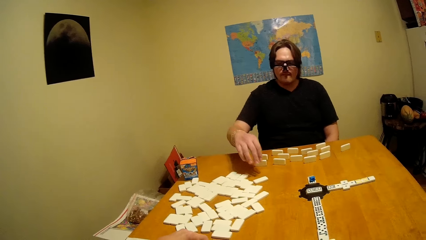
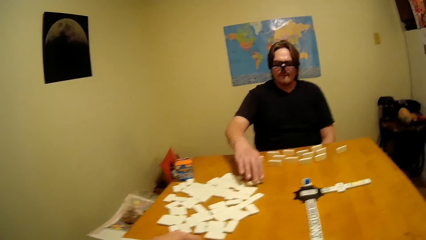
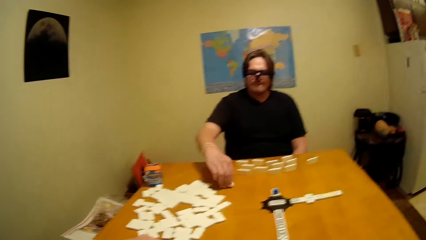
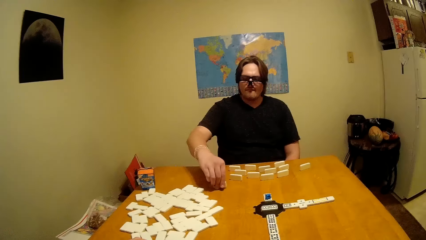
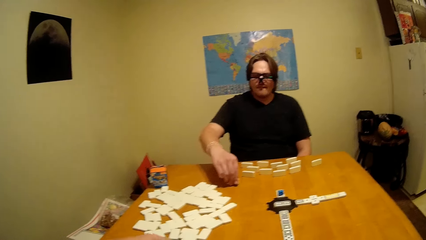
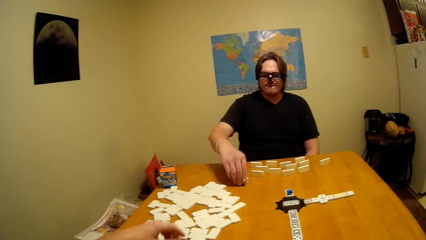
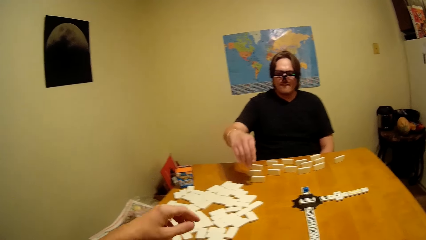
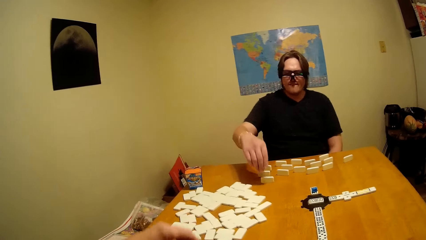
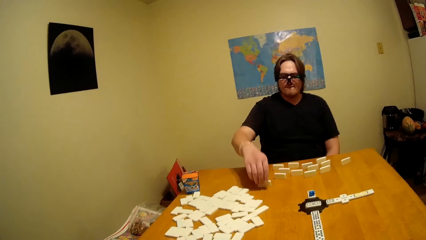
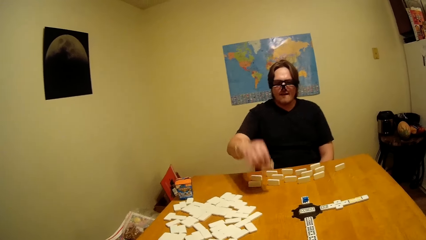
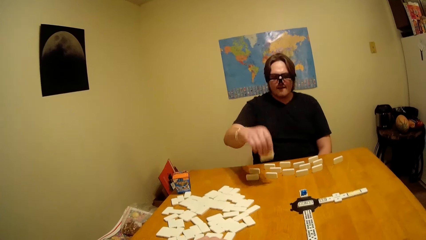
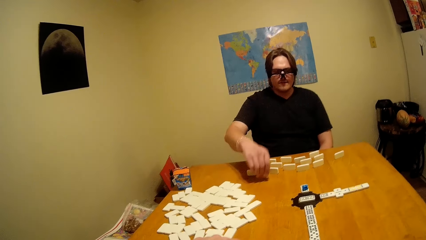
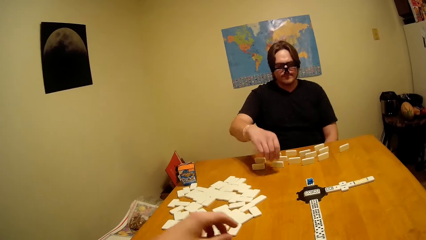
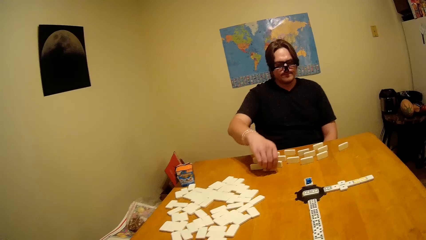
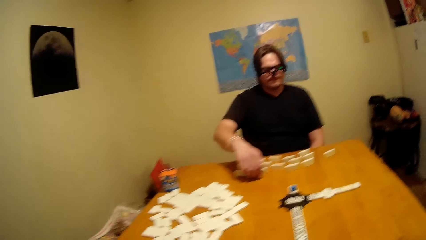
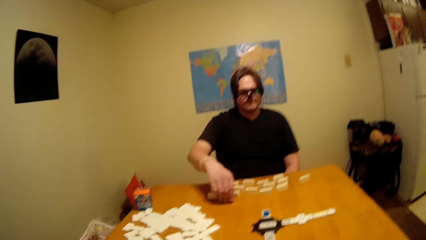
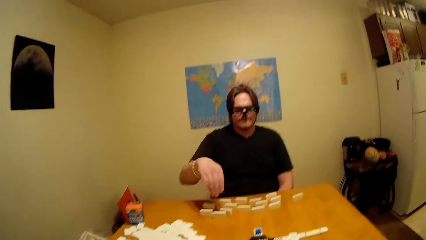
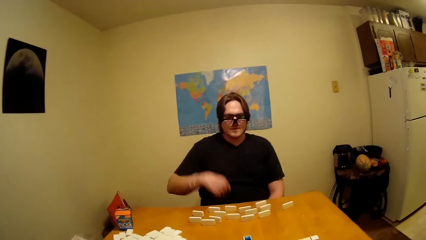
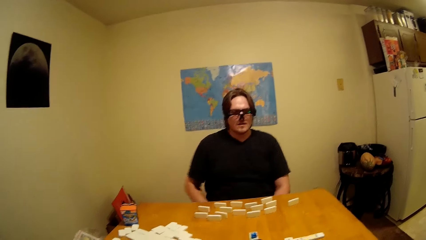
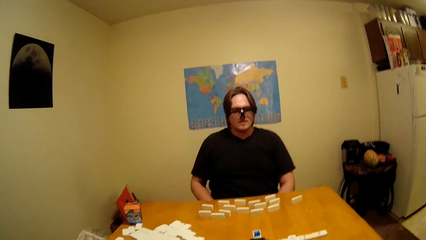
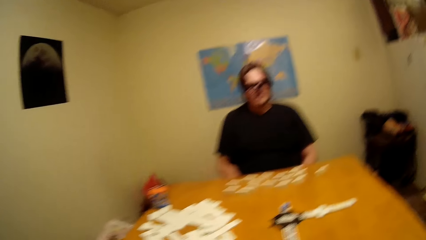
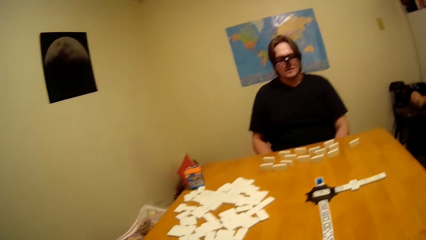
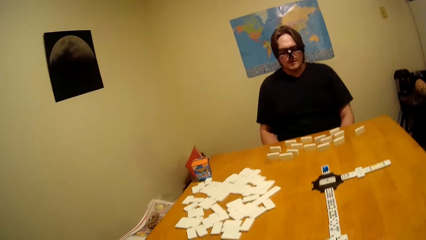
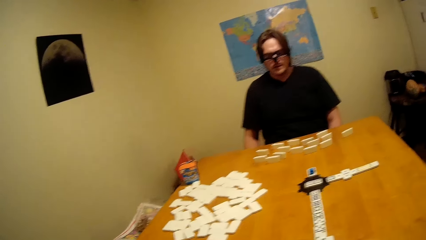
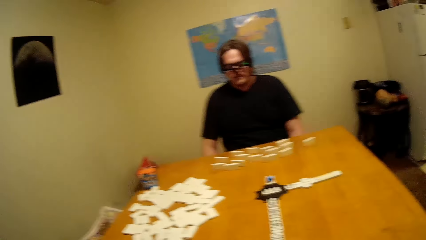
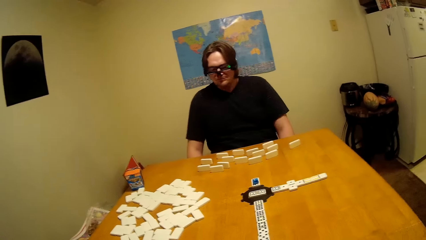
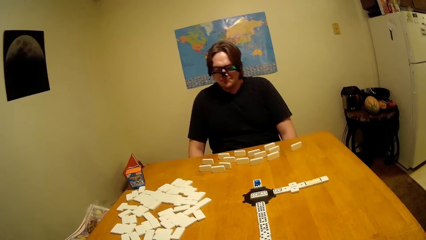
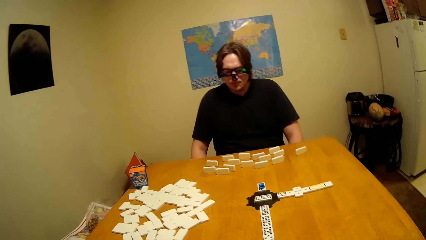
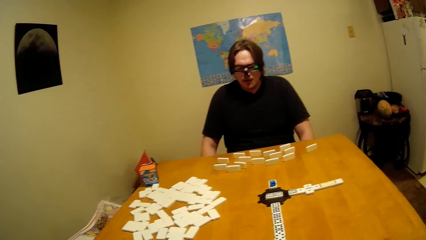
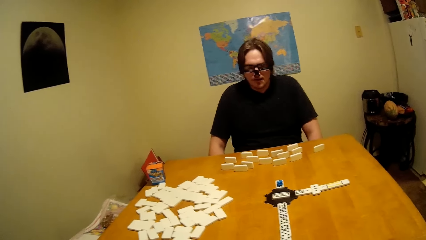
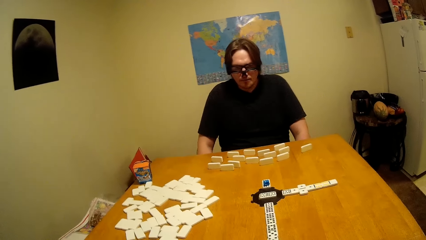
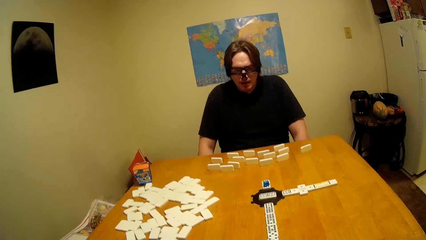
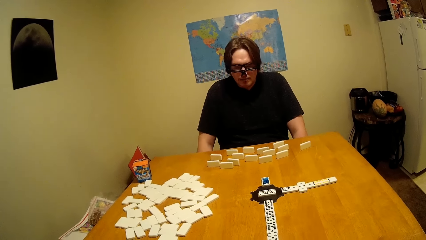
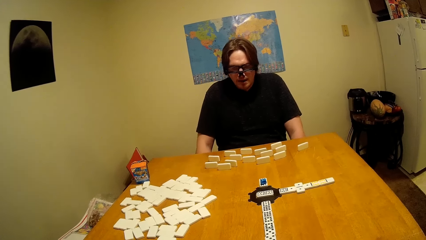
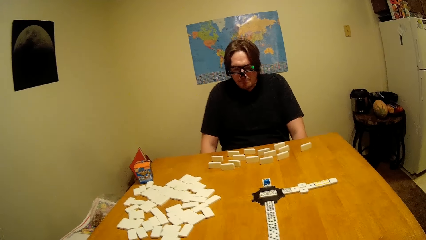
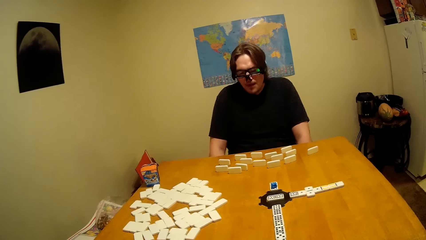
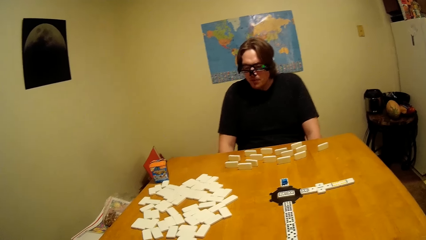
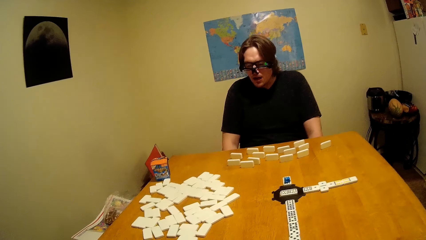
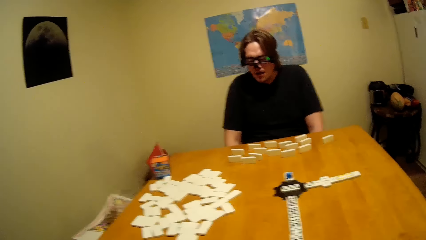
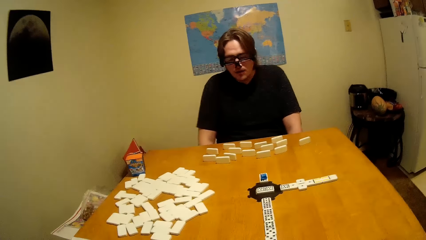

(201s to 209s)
A man picks the domino on the table.

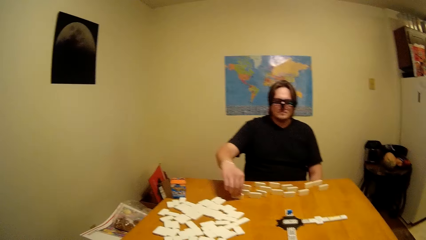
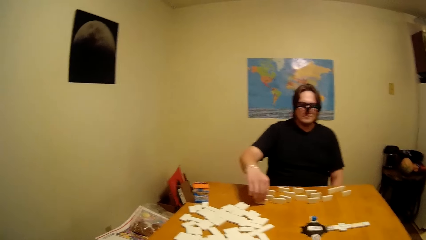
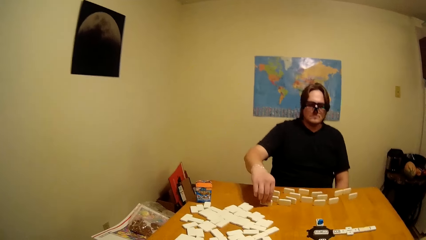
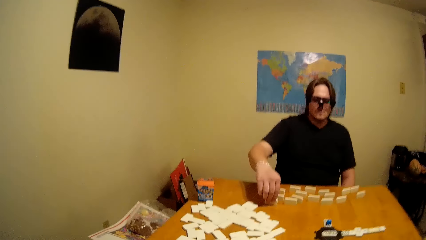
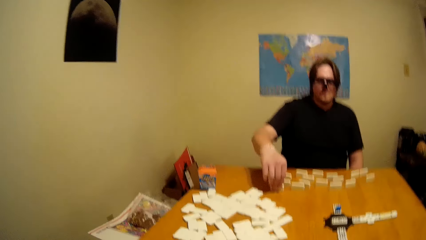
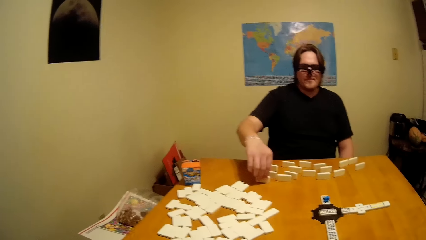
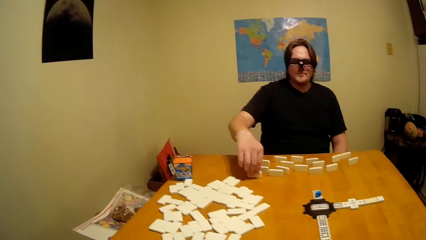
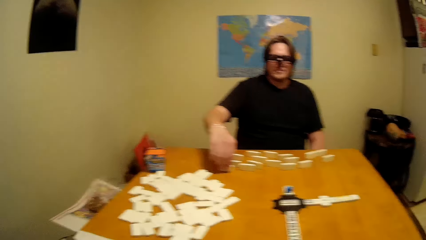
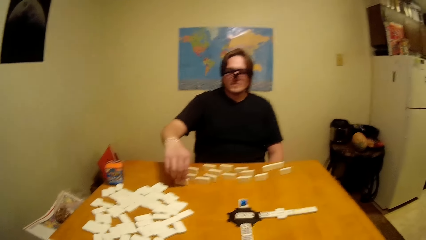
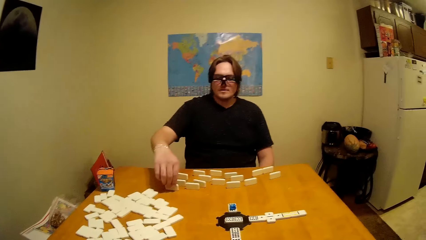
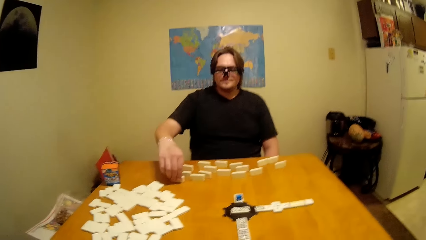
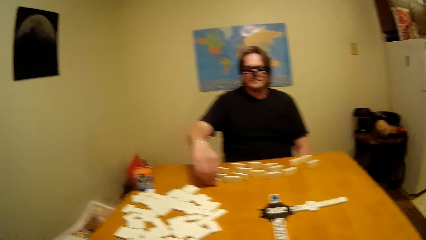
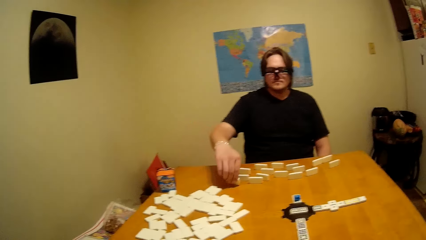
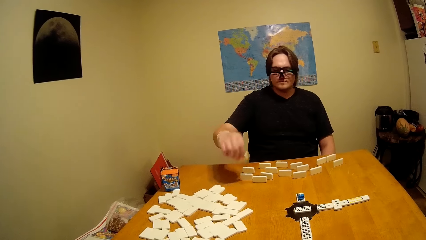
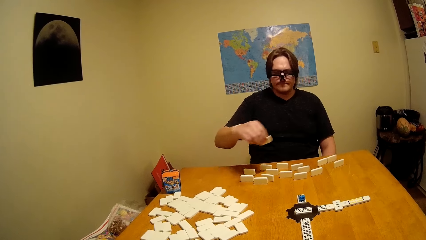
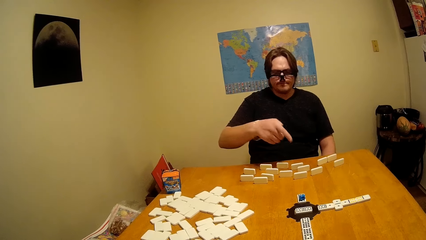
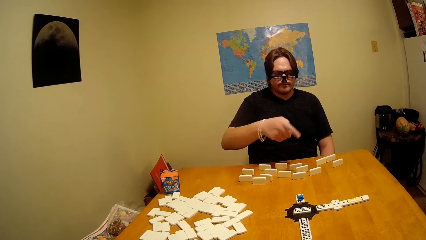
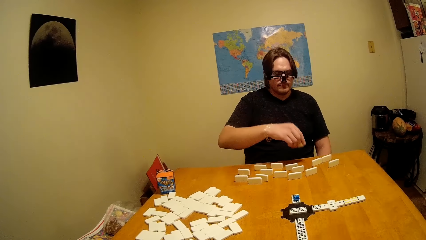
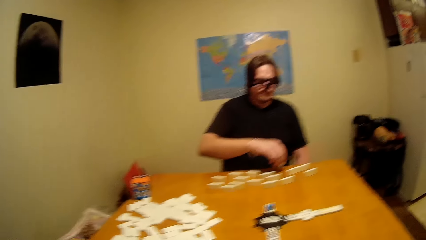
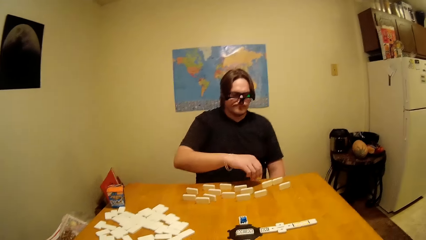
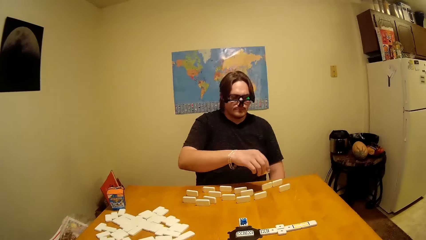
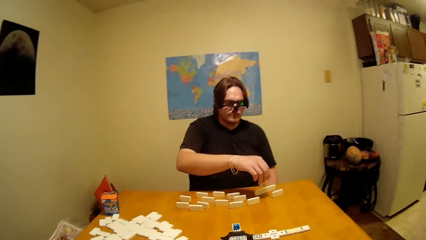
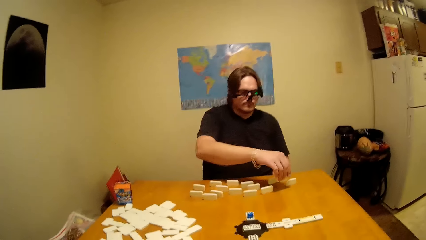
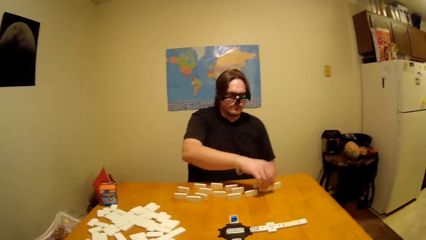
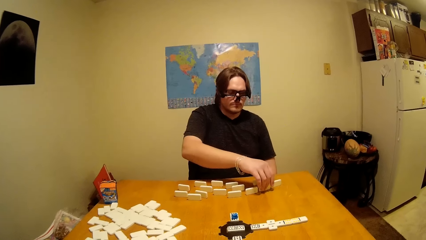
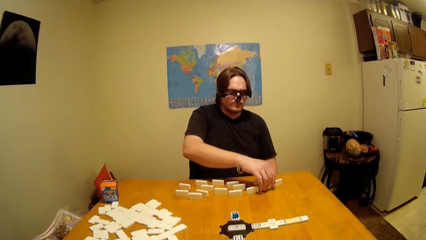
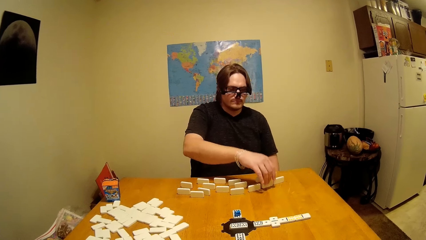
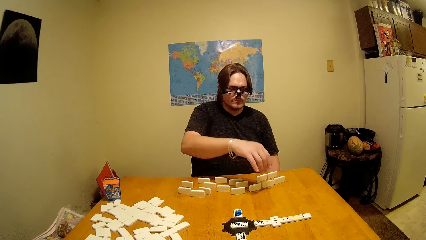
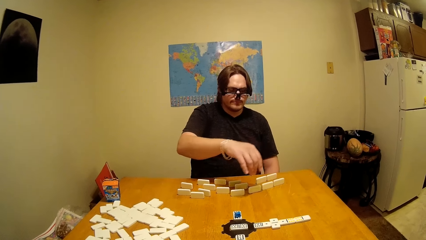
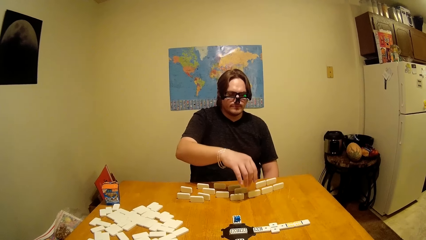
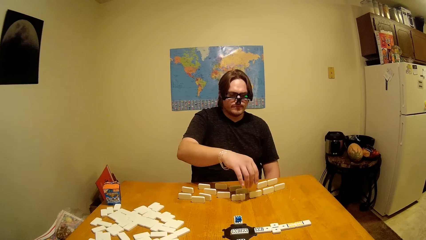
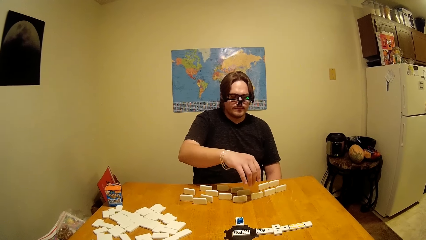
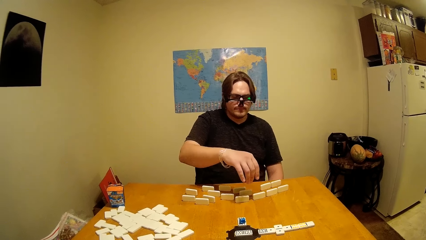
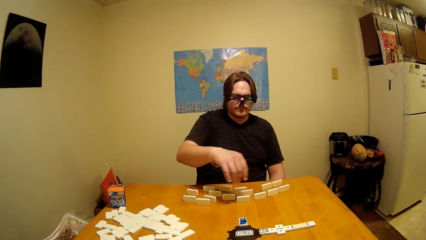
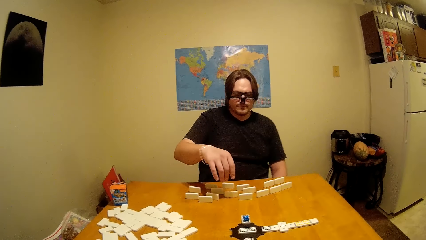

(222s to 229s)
A man picks the domino on the table.
